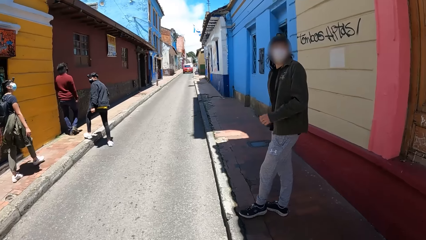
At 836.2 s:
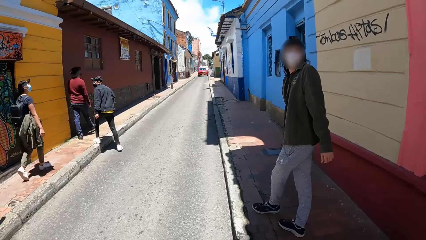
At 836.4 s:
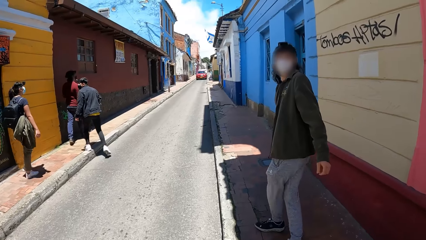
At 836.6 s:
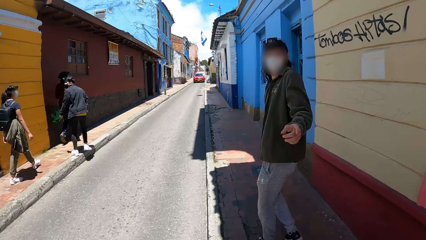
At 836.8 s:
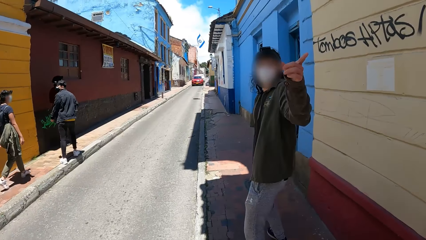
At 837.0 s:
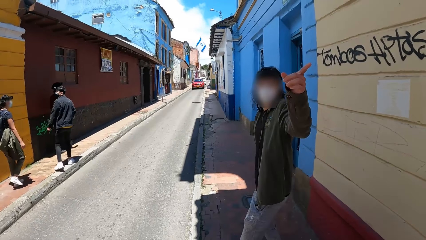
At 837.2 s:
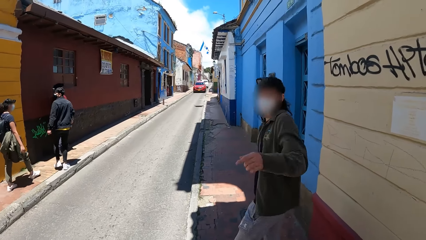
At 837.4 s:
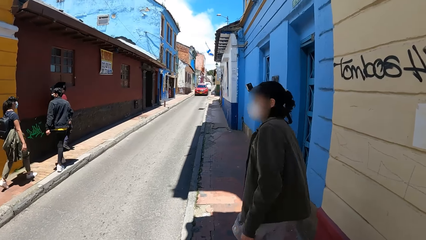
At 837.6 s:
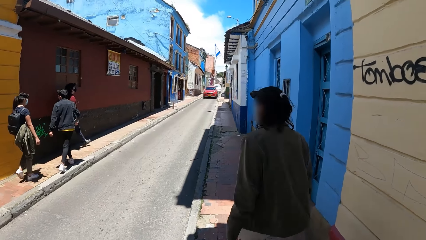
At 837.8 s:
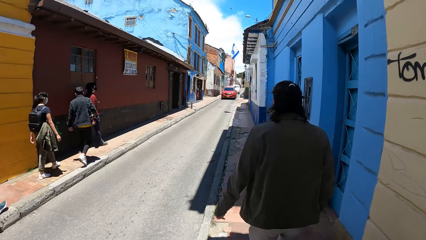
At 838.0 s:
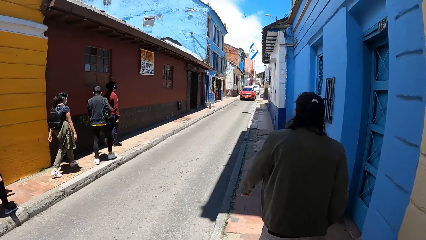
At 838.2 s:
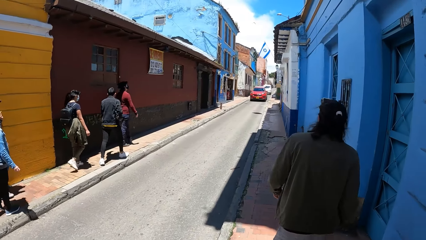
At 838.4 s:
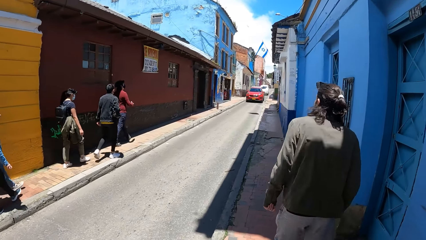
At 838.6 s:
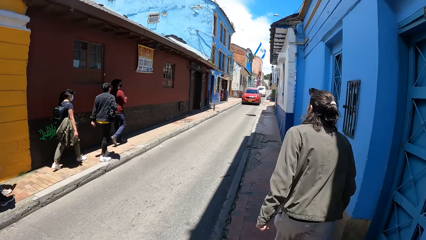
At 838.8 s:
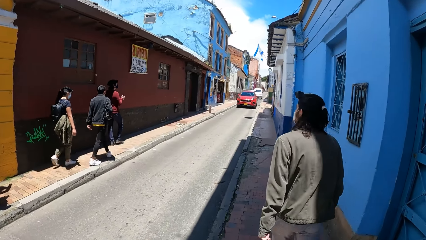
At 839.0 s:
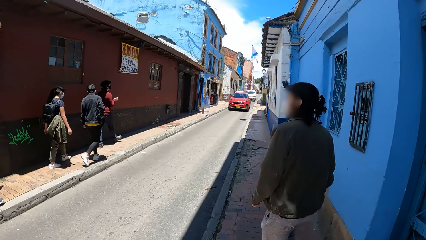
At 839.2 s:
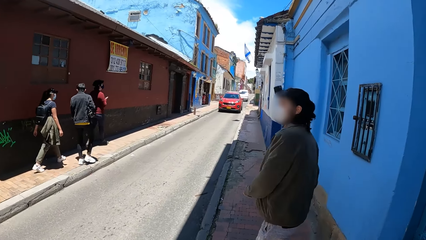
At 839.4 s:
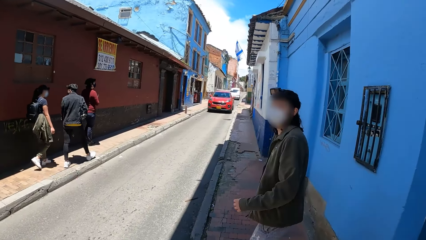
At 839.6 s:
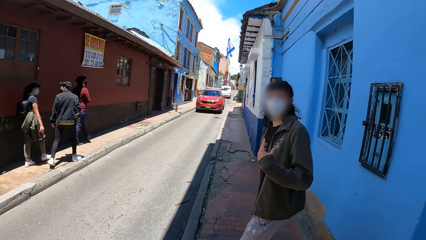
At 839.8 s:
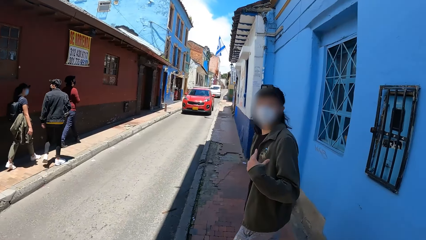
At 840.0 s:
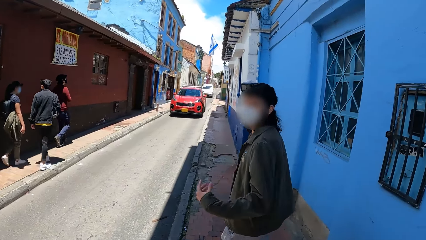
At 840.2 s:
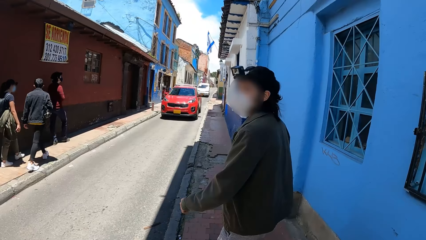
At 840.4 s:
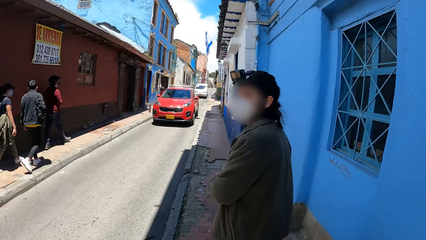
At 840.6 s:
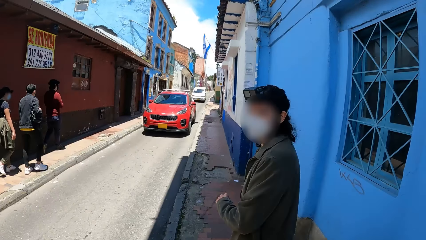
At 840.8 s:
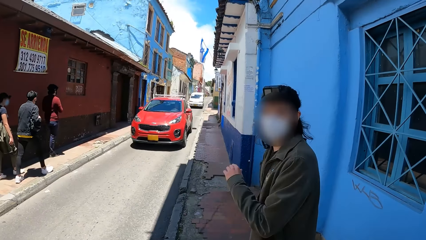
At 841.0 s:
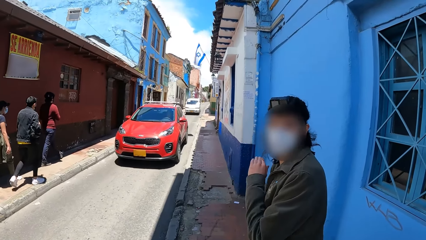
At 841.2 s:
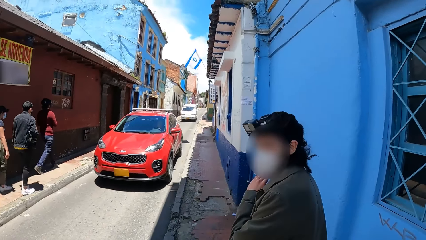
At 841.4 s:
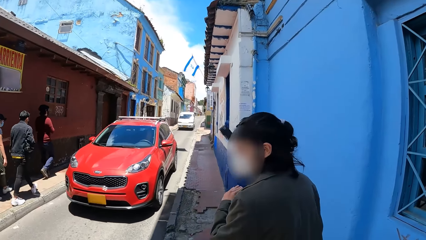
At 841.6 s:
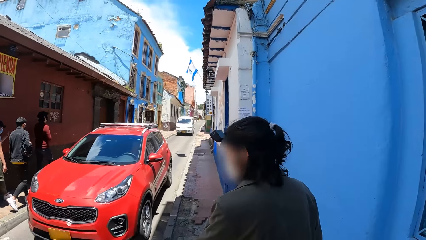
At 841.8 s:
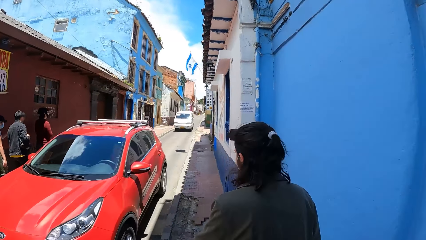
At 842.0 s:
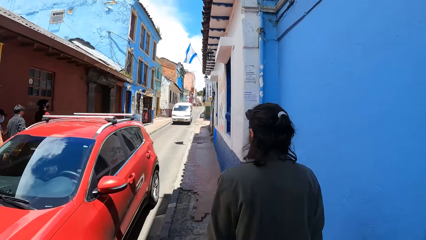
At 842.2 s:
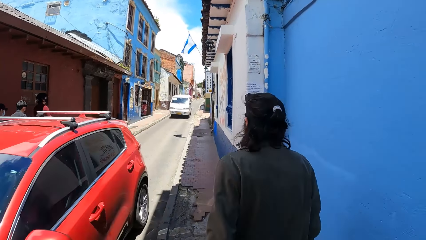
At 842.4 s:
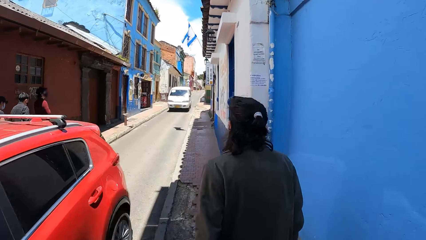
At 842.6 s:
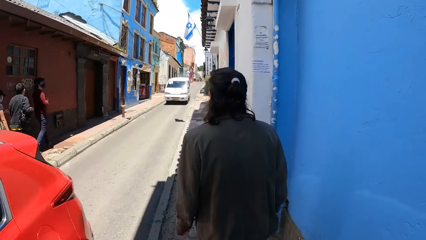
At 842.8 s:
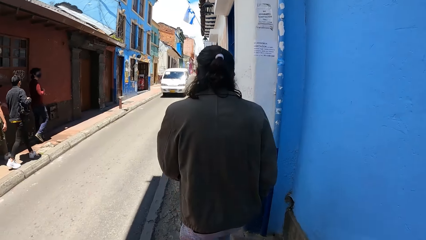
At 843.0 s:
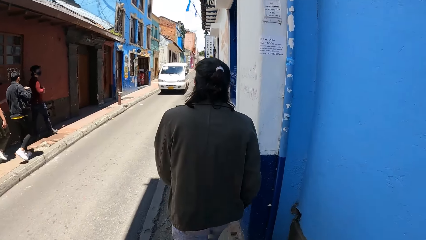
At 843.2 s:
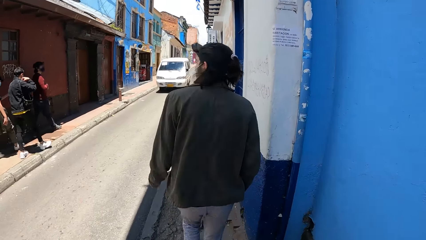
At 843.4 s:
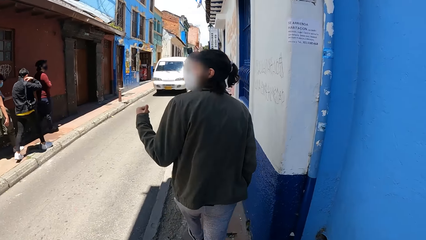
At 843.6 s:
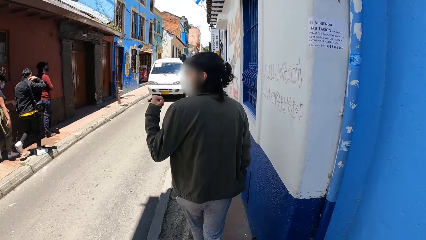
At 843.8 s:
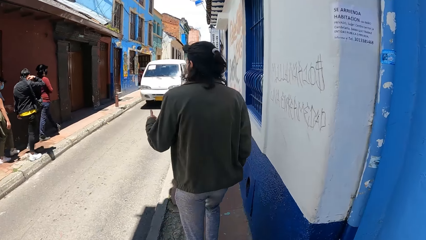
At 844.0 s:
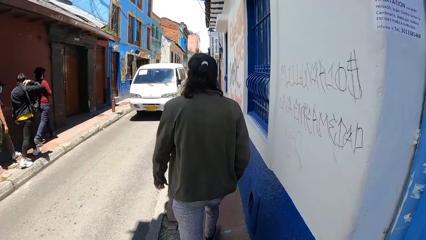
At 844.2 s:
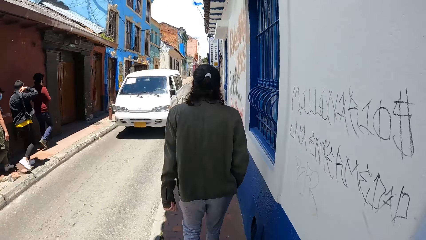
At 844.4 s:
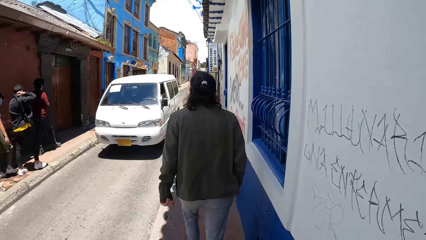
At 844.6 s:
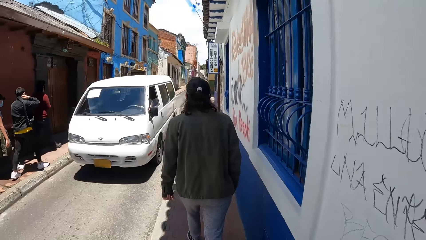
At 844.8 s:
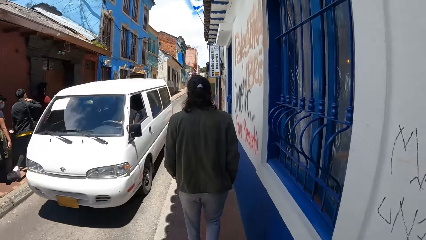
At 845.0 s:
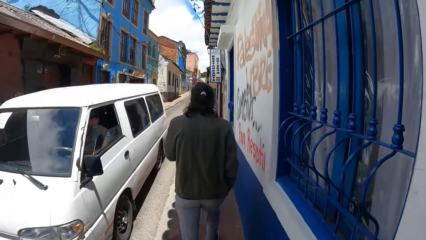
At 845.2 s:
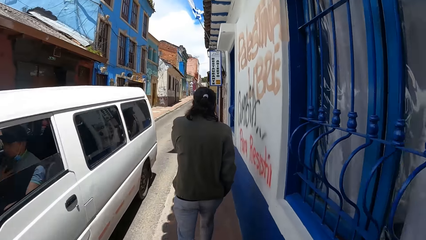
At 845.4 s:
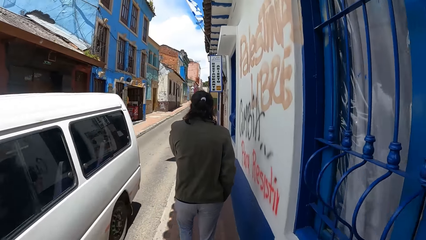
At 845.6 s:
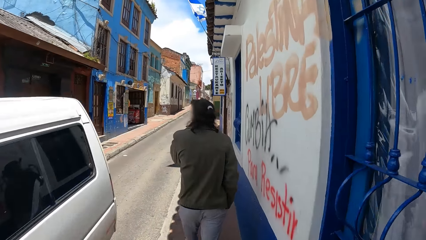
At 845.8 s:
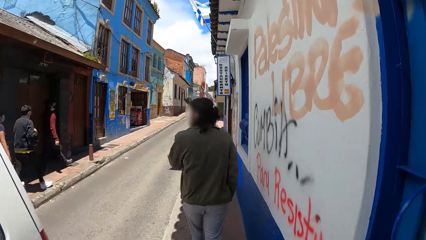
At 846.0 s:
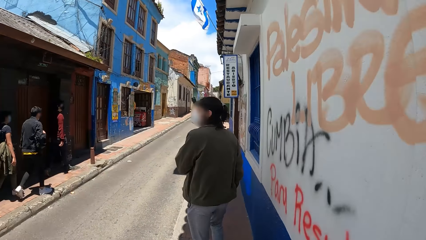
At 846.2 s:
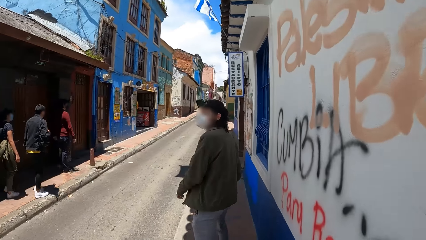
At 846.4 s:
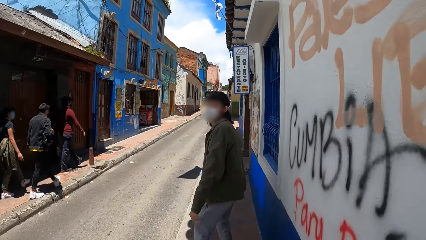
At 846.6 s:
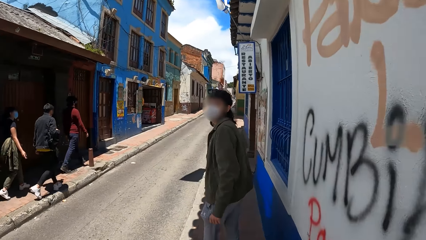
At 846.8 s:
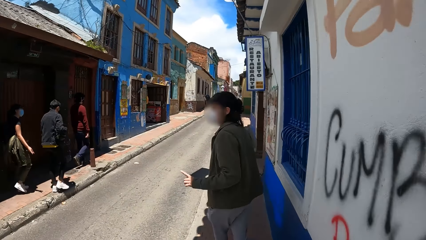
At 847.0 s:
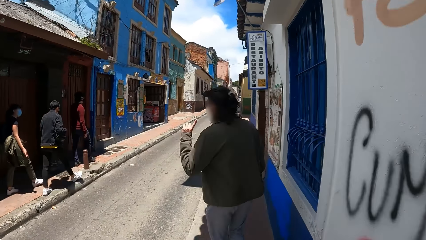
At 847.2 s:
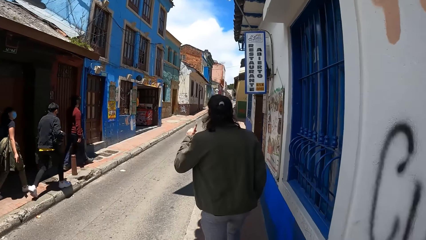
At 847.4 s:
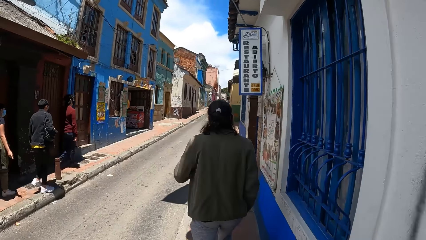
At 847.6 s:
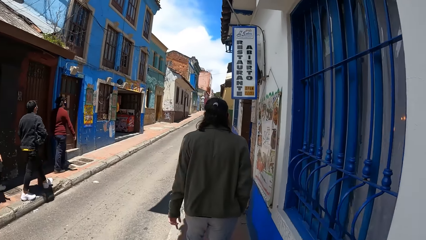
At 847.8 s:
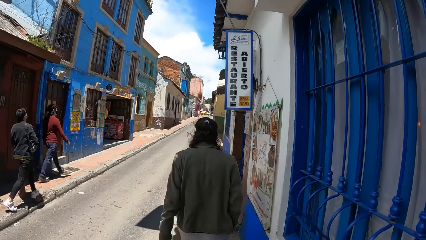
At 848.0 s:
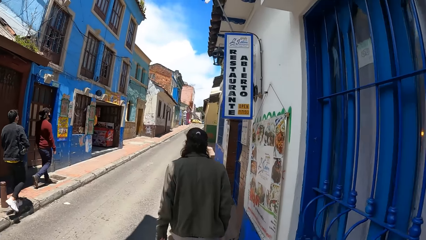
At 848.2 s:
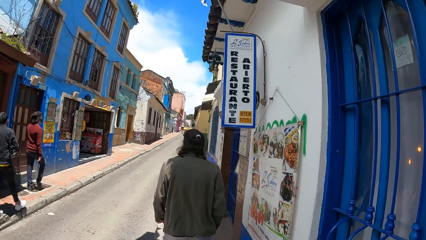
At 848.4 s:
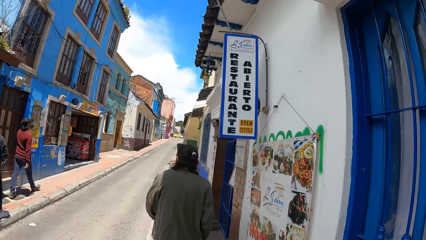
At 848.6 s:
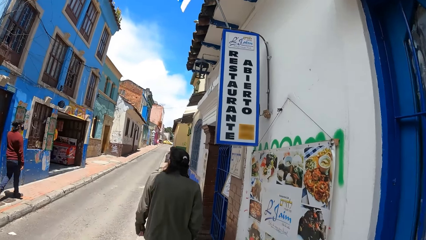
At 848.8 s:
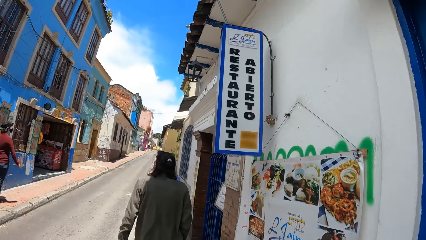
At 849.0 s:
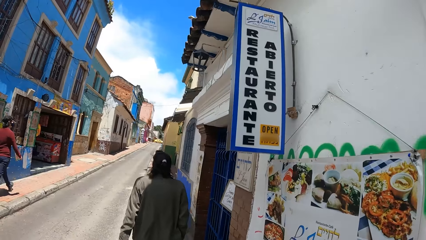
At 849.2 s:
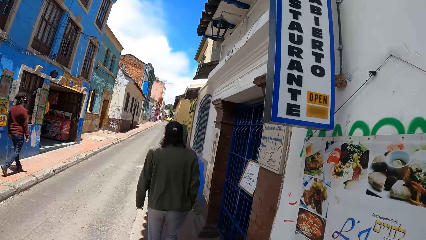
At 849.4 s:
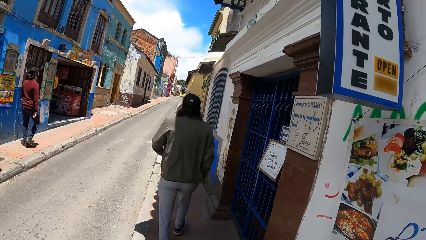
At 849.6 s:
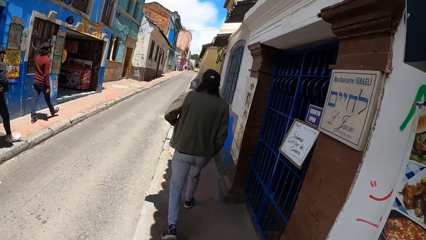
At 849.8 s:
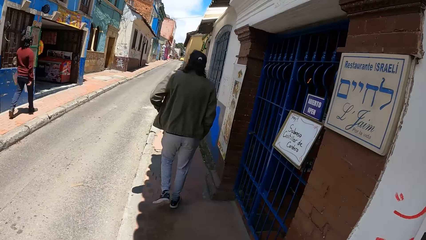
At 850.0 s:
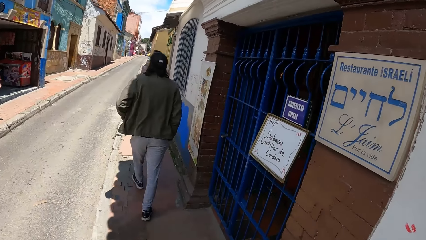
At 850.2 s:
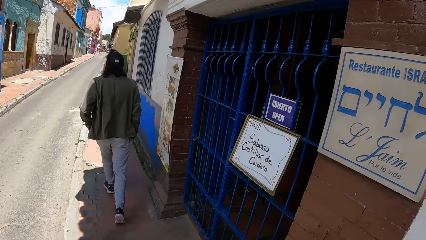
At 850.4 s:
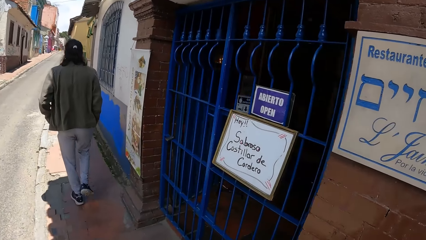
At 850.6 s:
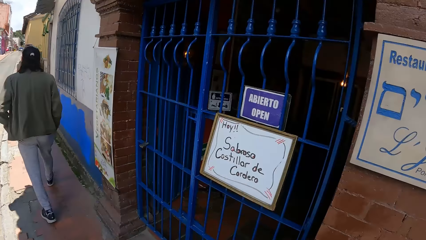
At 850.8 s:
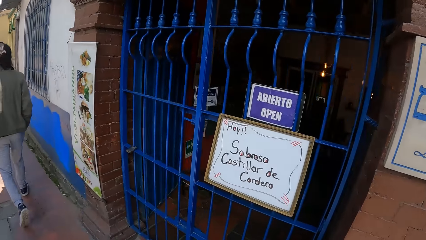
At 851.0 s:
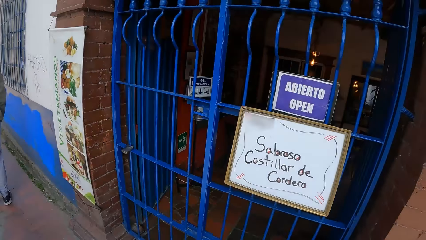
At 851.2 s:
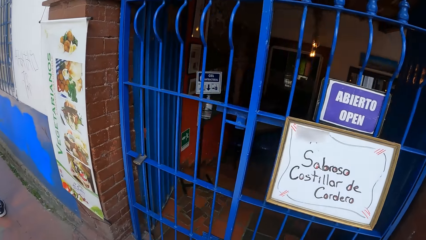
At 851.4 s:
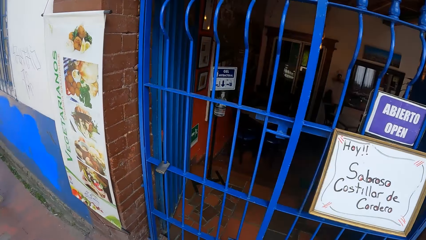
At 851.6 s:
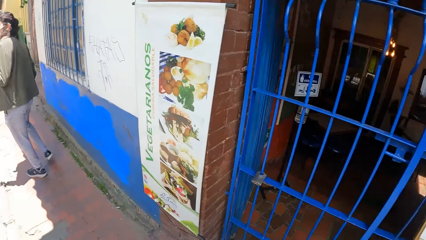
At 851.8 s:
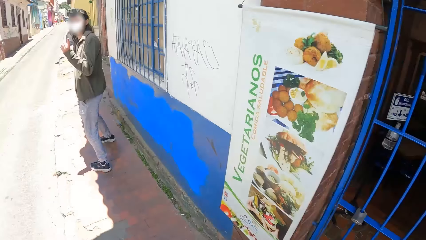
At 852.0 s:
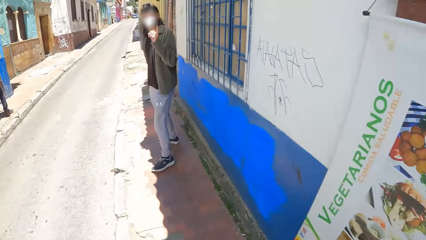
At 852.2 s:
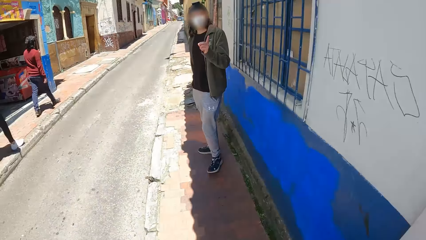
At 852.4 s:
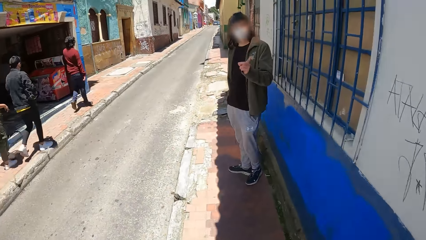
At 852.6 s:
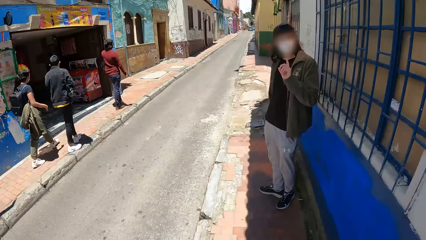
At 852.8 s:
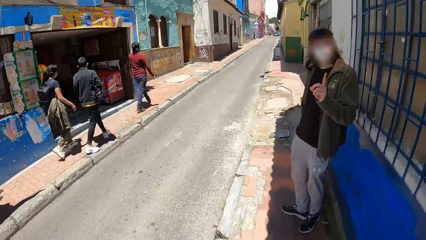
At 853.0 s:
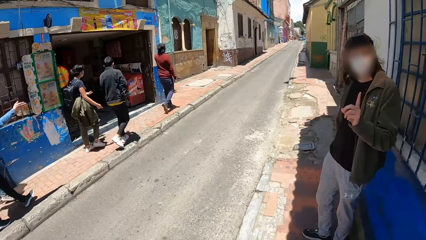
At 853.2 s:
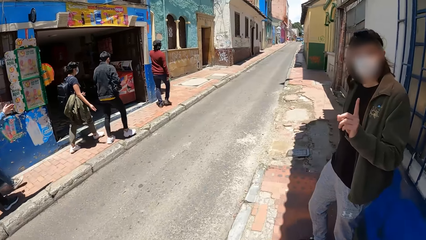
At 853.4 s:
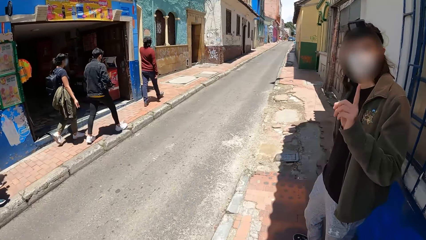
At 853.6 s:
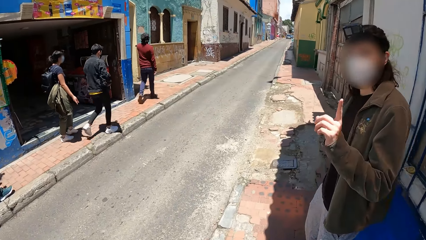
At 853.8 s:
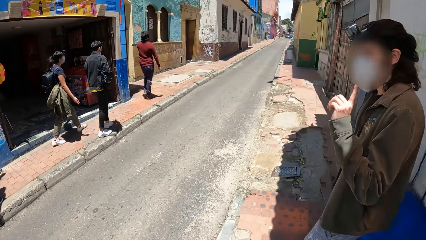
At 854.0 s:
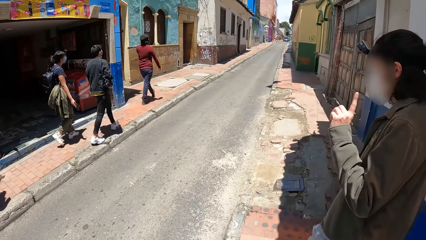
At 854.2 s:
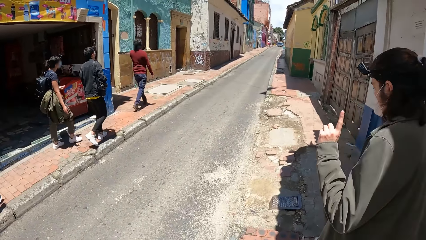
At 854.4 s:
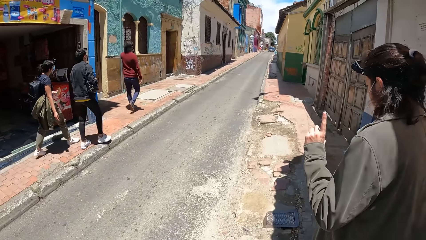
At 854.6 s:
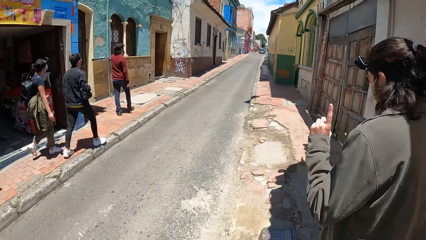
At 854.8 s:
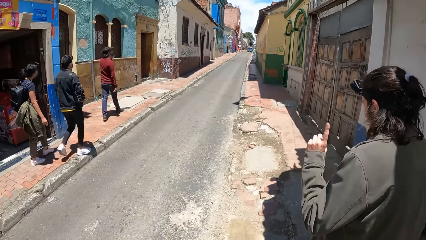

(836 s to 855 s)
The man points past the camera wearer. The man interacts with the camera wearer. The camera wearer walks in the streets. The man interacts with the camera wearer. A red car drives past the camera wearer. The camera wearer walks in the streets. The man gesticulates with his left hand. The man interacts with the camera wearer. The camera wearer walks in the streets. A white bus drives past the camera wearer. The man interacts with the camera wearer. The camera wearer walks in the streets. The man gesticulates with his left hand. The man interacts with the camera wearer.
